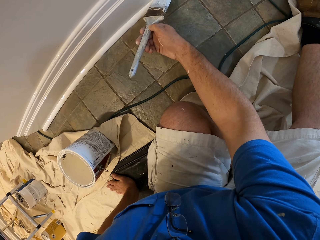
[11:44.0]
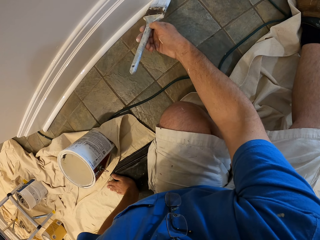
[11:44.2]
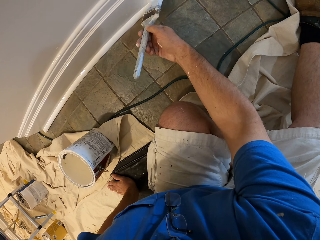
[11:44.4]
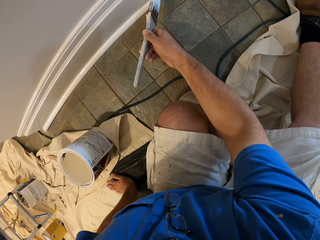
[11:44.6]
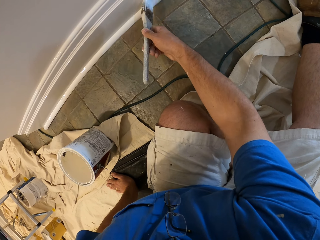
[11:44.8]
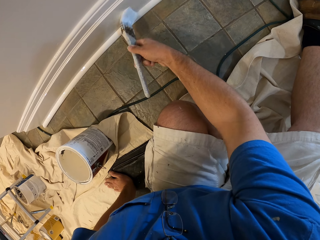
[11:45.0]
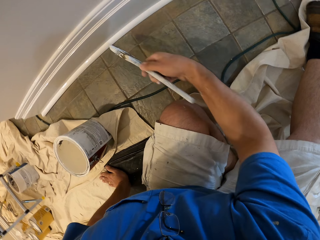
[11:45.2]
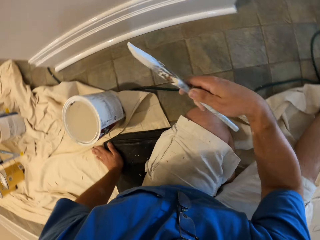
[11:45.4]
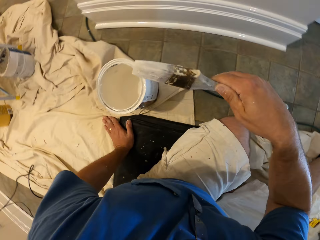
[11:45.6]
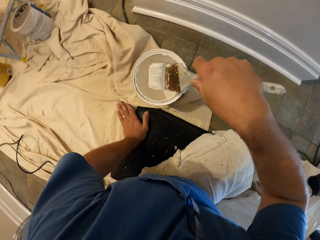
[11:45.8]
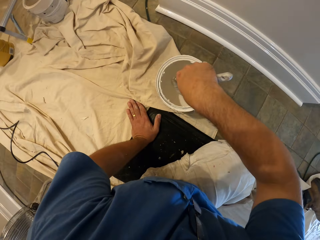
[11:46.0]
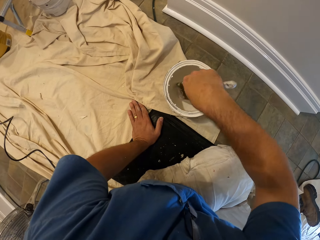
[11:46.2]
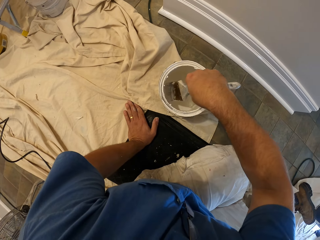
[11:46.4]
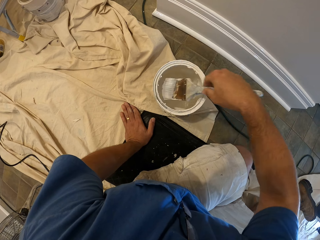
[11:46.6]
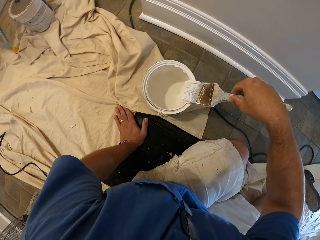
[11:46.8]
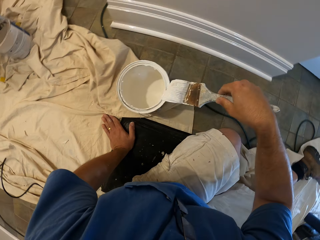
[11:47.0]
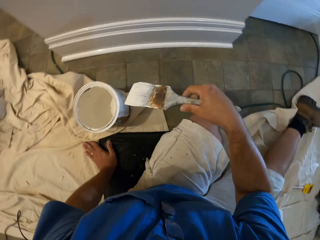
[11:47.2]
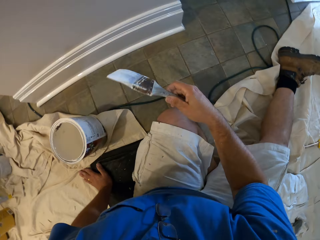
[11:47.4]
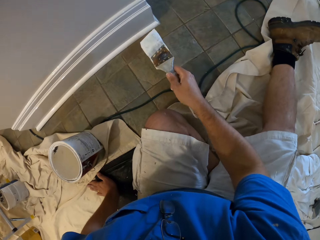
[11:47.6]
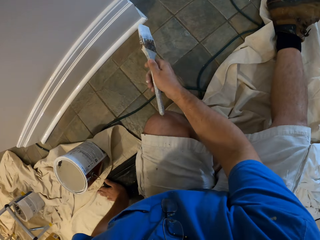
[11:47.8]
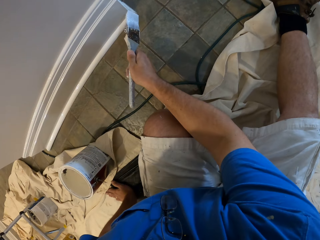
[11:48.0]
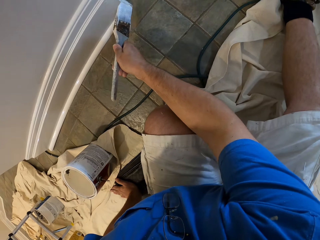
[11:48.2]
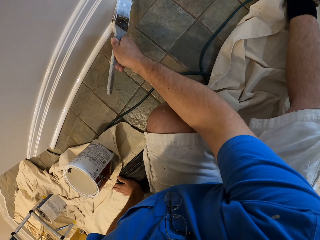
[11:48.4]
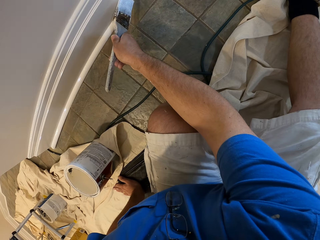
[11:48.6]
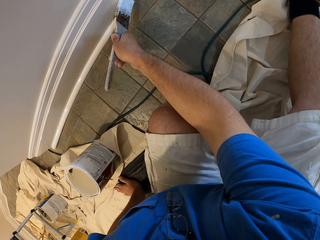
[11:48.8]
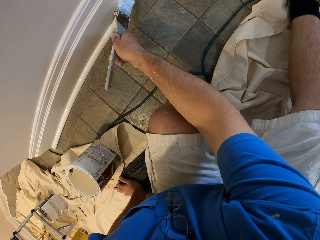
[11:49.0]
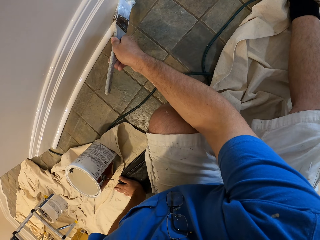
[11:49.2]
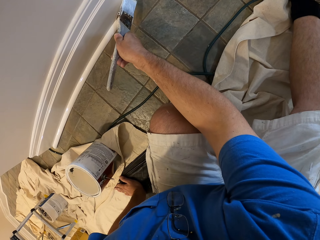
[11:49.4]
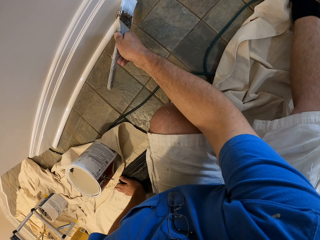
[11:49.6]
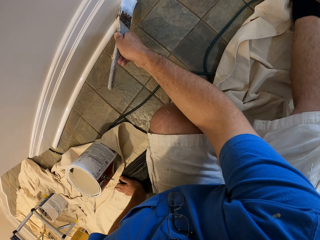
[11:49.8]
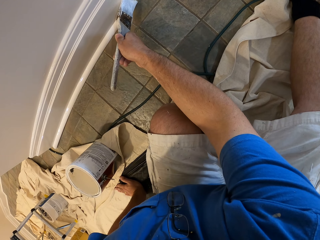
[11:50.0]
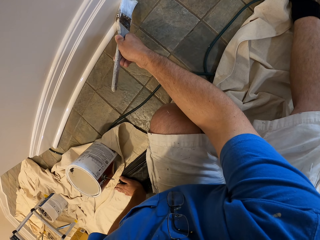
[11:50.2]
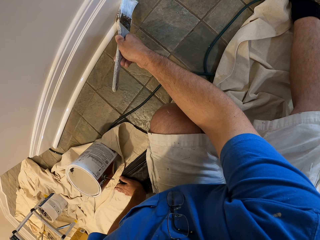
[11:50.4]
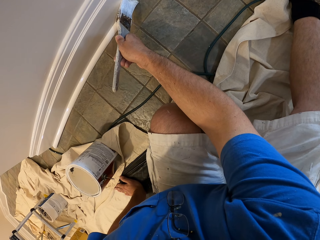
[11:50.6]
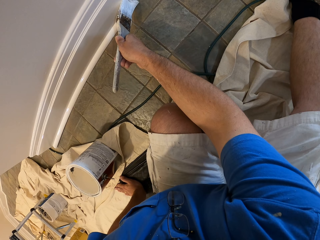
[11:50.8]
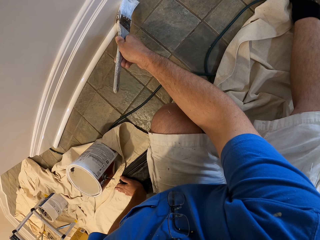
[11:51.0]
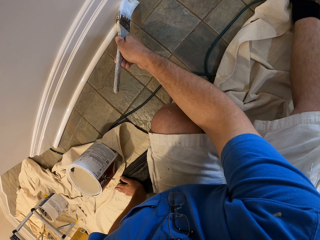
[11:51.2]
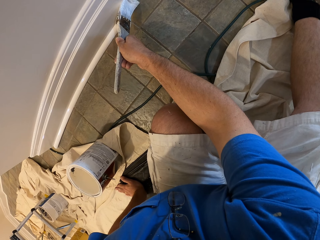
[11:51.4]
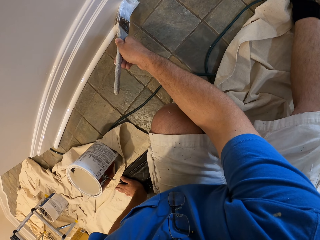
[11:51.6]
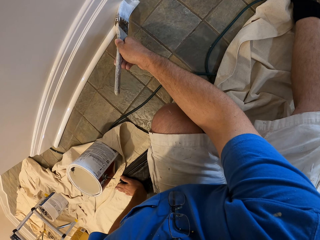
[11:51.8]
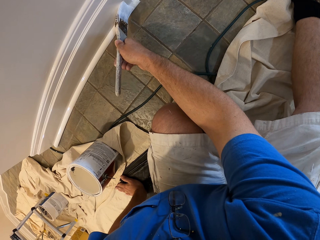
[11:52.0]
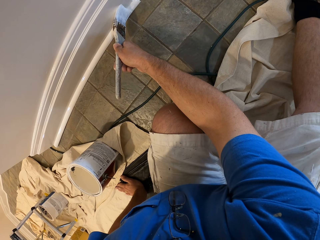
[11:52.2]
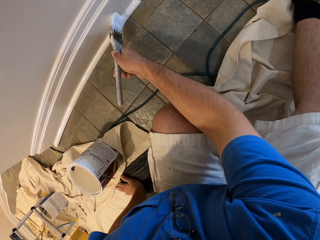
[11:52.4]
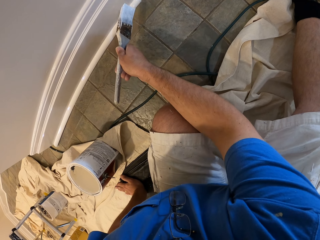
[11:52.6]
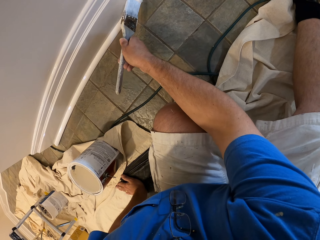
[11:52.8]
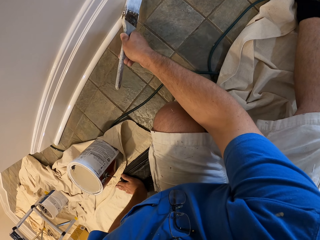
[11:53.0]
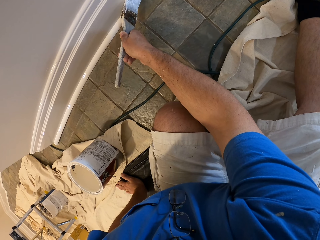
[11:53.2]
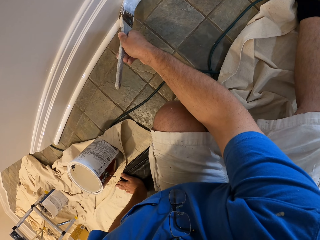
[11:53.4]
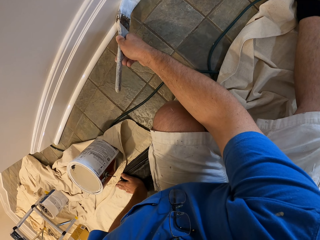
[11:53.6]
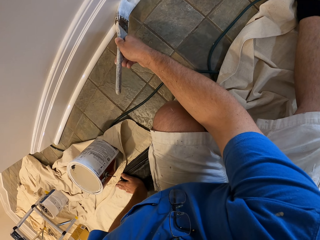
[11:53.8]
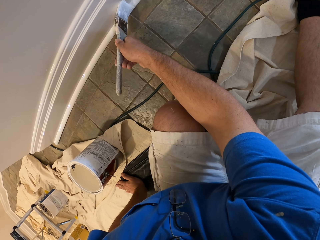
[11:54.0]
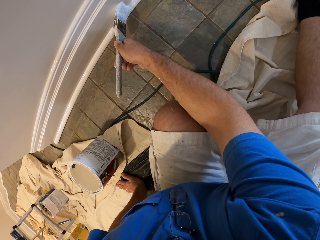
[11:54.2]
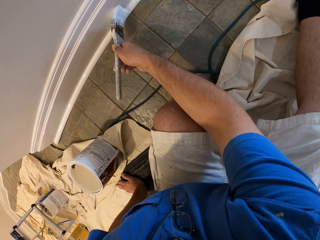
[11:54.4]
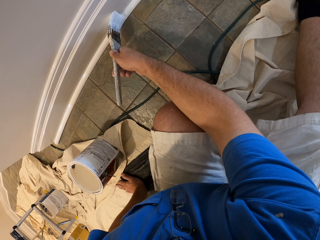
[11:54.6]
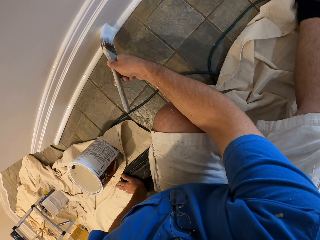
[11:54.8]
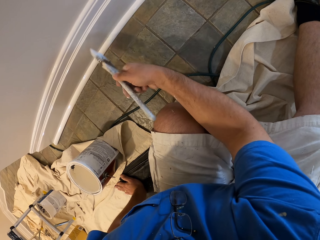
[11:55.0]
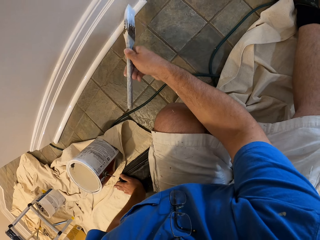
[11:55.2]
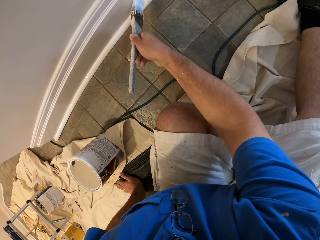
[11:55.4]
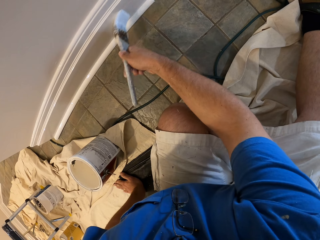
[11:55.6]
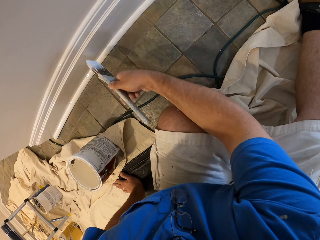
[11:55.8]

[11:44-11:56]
The camera wearer dips the paint brush in the bucket of paint or container. They clean the paint brush with the top of the bucket of paint. They remove the brush from the container. They paint the baseboard with the paint brush.

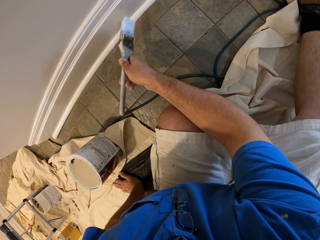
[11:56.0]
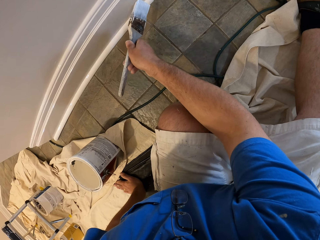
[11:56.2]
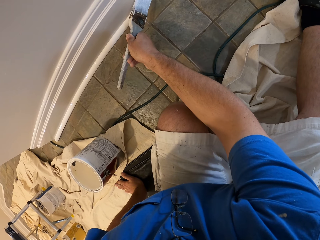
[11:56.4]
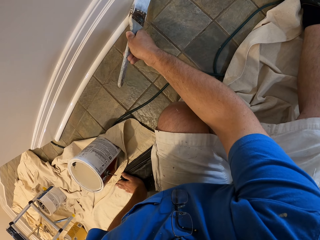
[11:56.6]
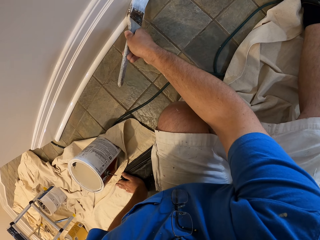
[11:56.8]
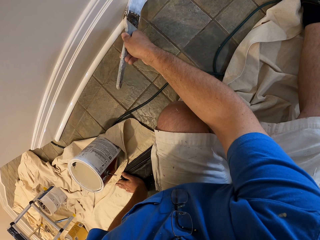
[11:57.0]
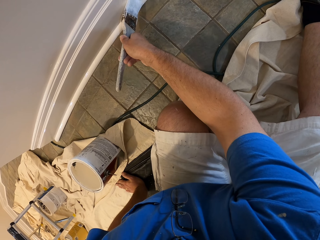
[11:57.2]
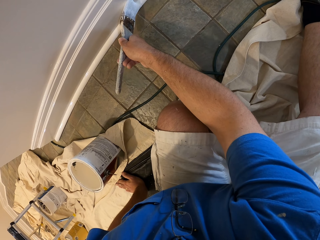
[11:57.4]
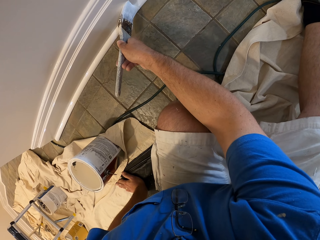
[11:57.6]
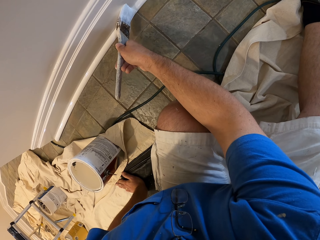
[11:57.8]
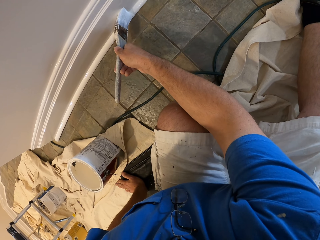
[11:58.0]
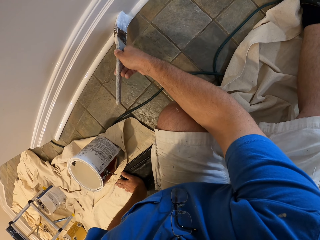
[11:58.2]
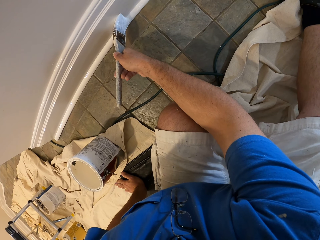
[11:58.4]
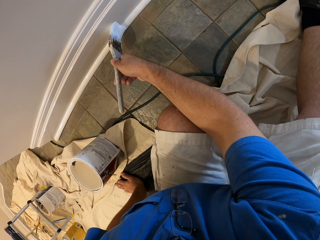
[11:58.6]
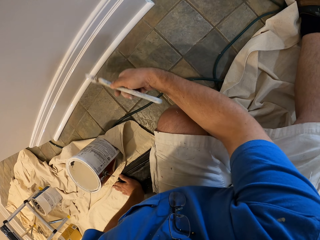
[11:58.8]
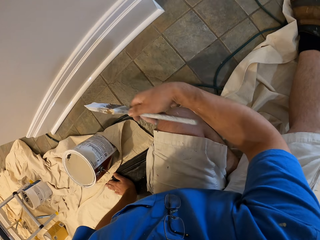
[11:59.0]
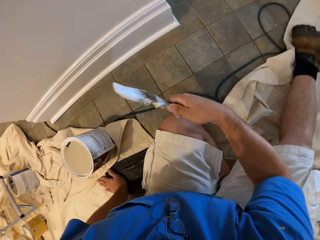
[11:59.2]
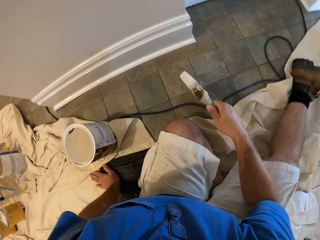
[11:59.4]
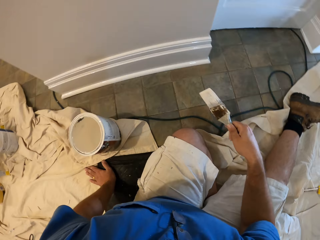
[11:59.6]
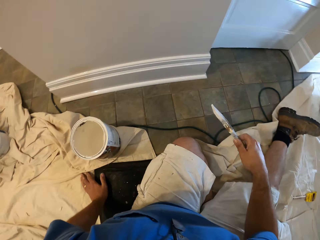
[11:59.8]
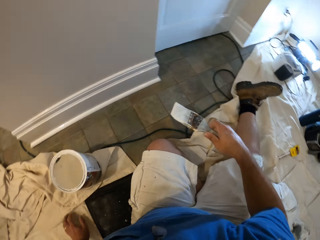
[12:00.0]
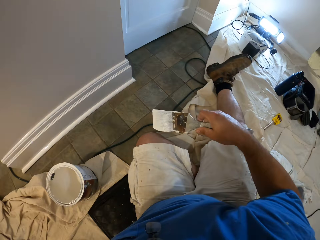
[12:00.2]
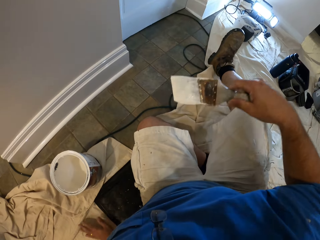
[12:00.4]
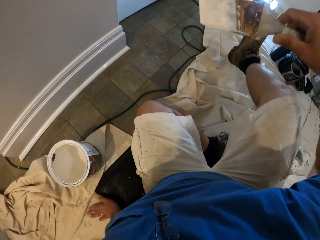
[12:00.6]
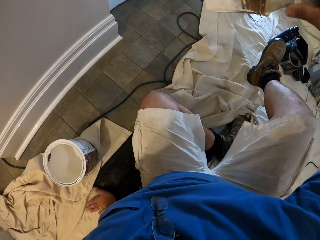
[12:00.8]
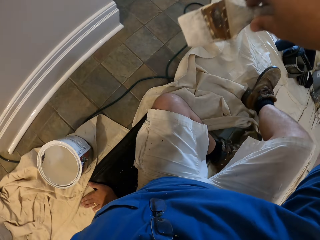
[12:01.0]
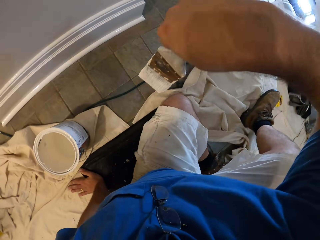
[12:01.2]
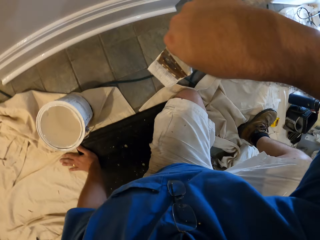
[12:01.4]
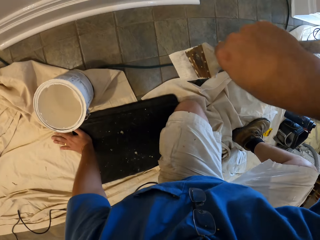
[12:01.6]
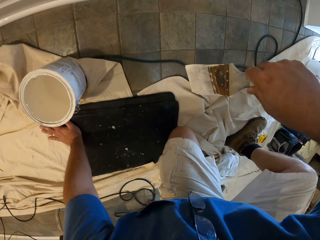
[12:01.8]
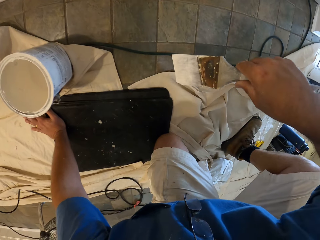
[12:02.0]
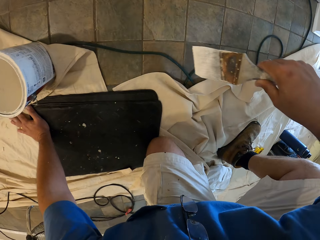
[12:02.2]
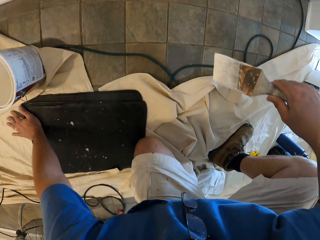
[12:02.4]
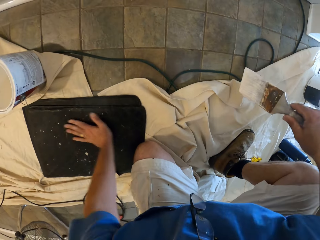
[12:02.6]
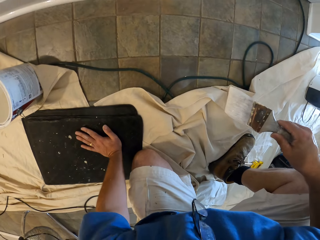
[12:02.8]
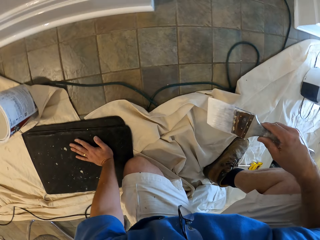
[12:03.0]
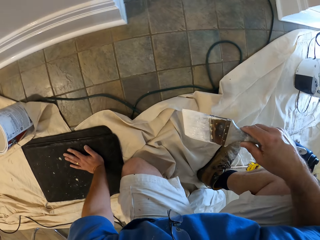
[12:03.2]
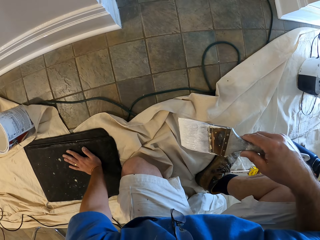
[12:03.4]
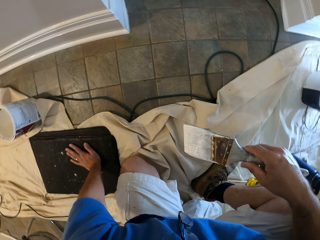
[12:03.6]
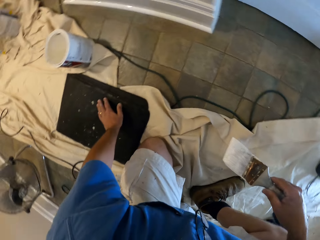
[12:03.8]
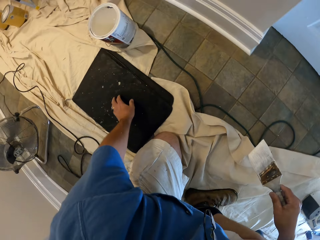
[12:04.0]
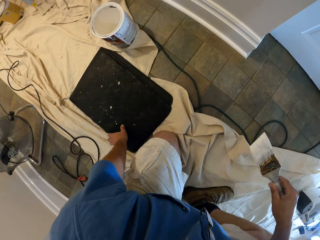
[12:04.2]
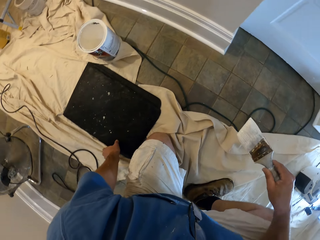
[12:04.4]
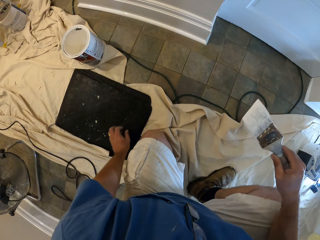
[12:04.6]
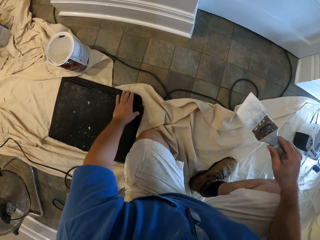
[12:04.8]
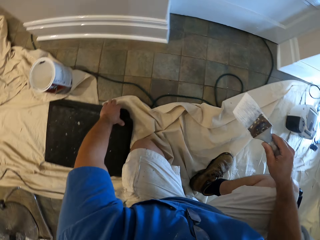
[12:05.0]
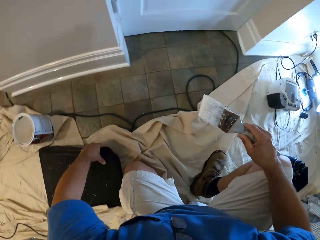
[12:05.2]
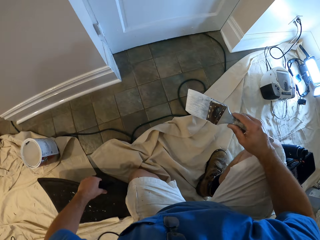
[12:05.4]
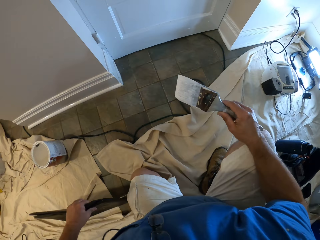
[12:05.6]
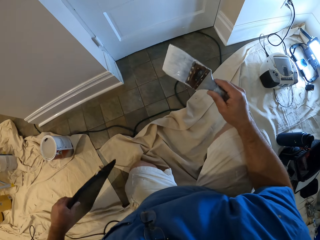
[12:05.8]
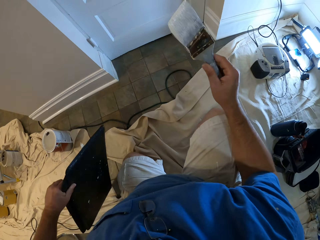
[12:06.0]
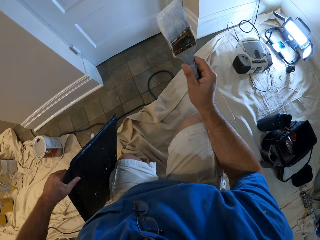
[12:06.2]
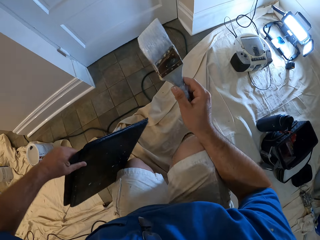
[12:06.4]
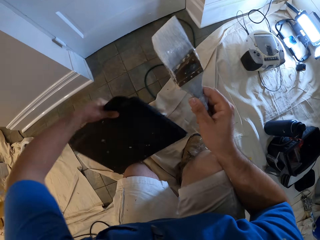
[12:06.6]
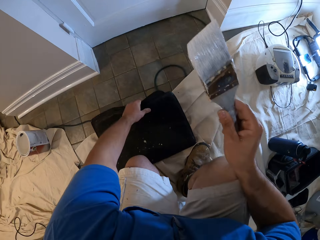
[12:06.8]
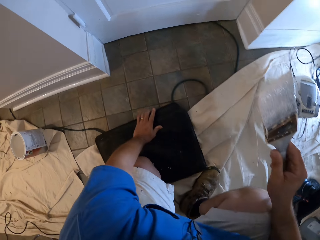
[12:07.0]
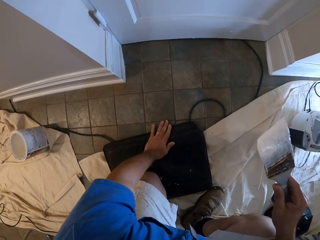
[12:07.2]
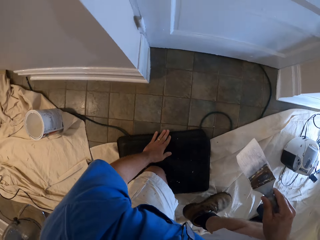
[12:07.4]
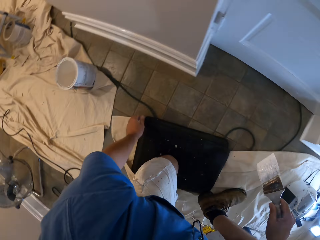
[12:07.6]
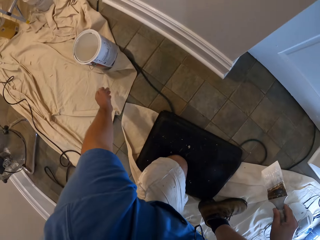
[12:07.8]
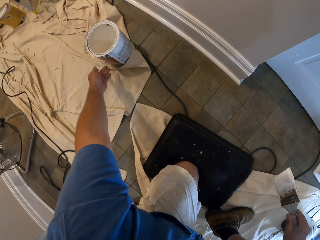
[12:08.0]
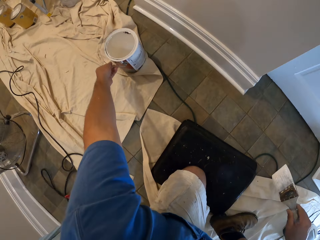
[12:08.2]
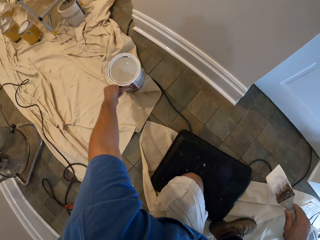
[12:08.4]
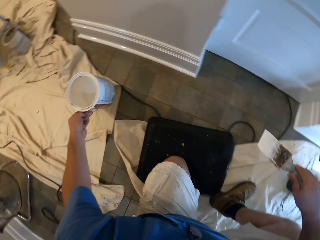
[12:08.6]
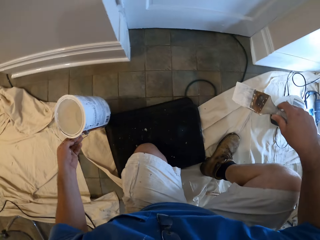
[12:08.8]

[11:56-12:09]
The camera wearer pulls the brush from the baseboard. They stand up from a mat or kneeling pad. They hold something. They move the mat, pick up the kneeling pad, put the kneeling pad on the floor and kneel on the mat. They move the bucket of paint.
